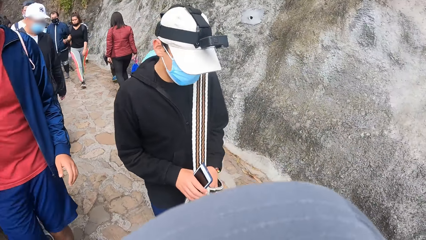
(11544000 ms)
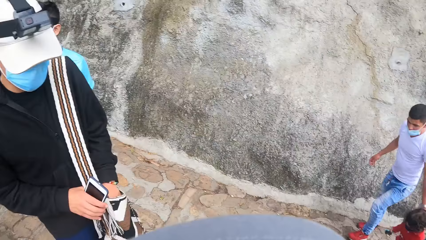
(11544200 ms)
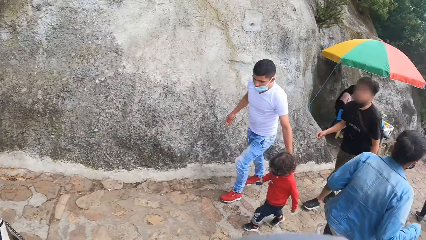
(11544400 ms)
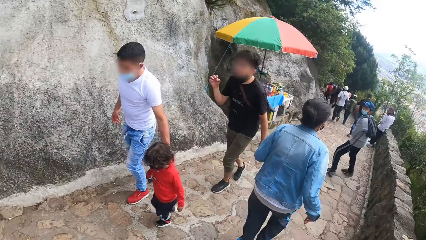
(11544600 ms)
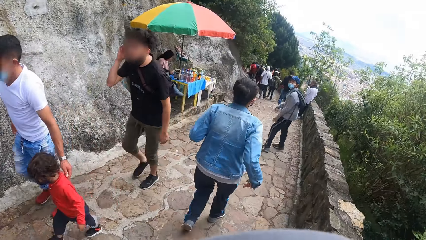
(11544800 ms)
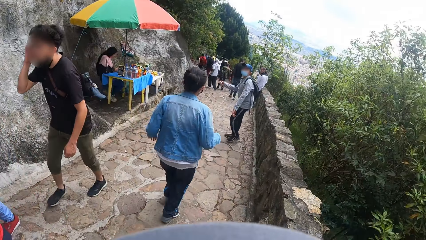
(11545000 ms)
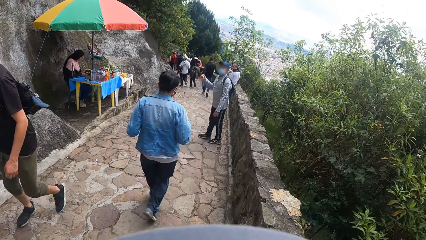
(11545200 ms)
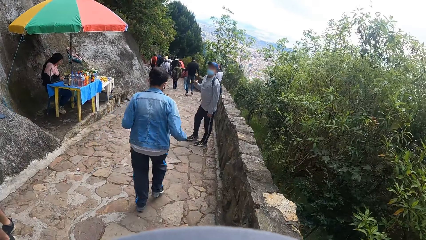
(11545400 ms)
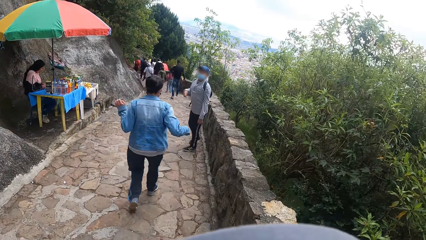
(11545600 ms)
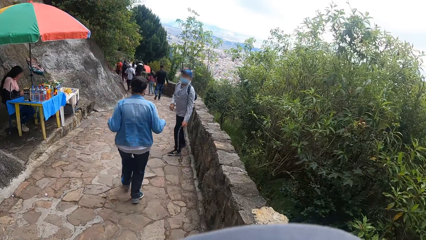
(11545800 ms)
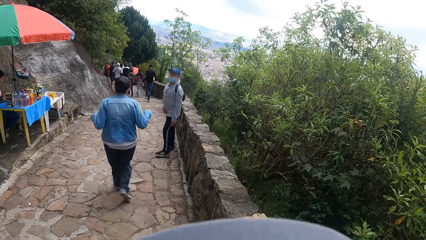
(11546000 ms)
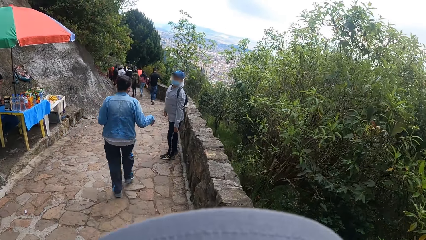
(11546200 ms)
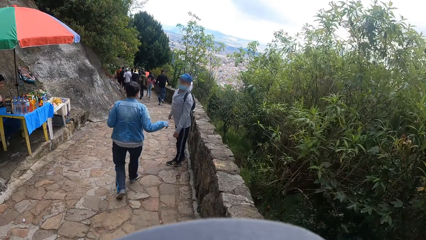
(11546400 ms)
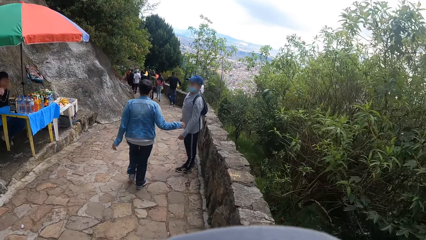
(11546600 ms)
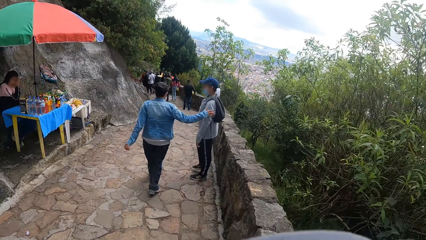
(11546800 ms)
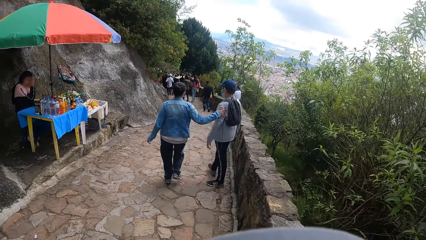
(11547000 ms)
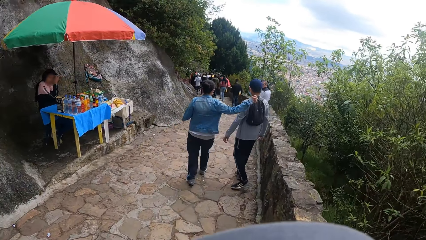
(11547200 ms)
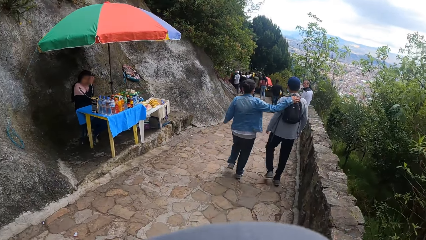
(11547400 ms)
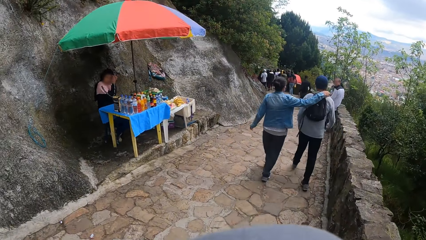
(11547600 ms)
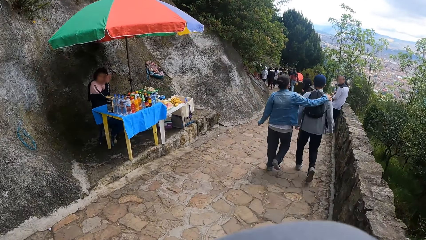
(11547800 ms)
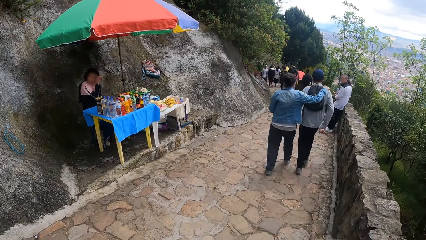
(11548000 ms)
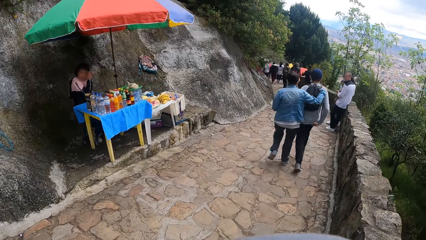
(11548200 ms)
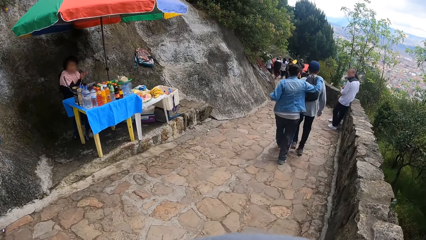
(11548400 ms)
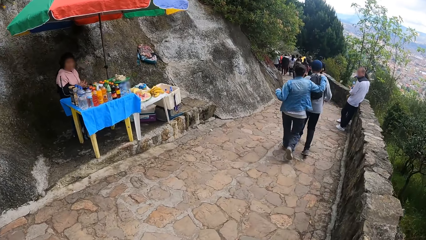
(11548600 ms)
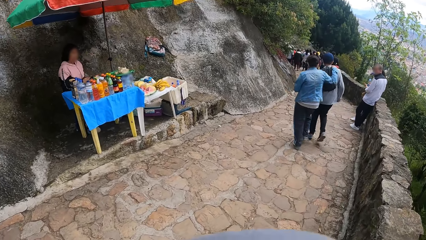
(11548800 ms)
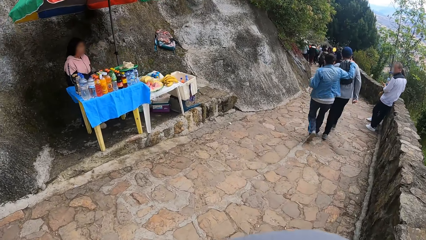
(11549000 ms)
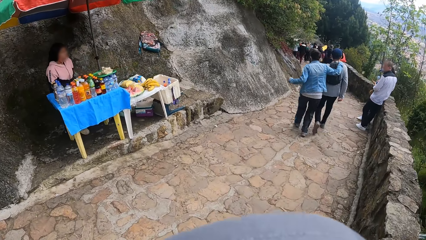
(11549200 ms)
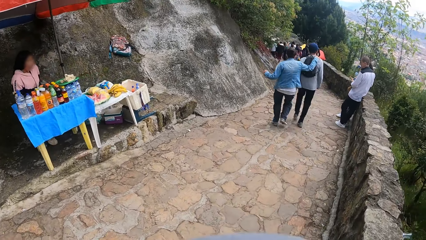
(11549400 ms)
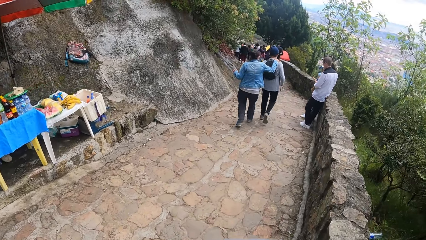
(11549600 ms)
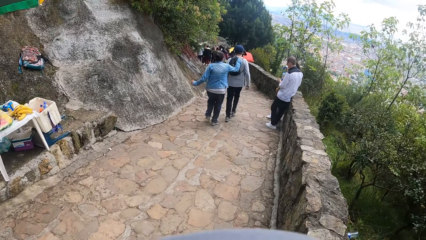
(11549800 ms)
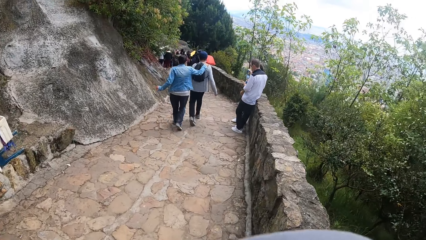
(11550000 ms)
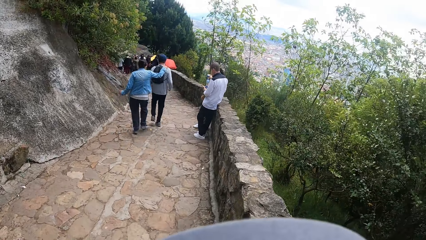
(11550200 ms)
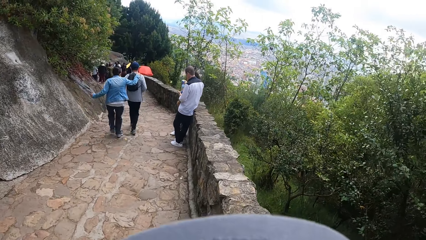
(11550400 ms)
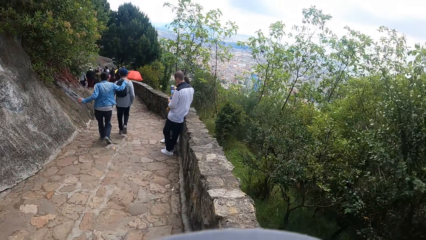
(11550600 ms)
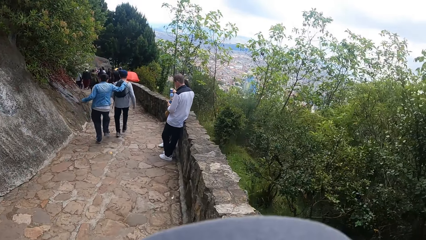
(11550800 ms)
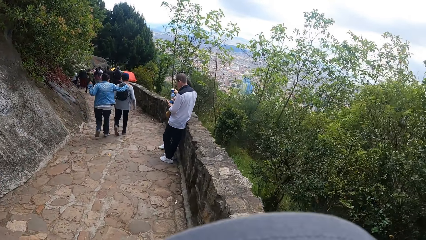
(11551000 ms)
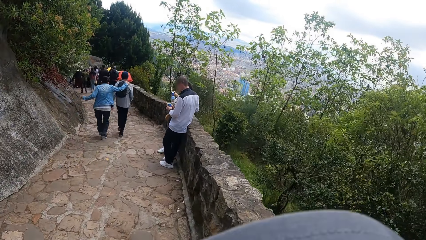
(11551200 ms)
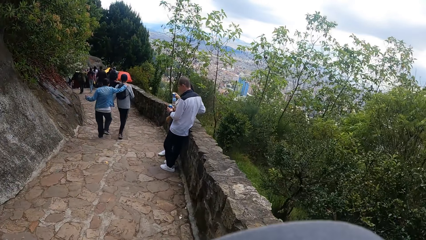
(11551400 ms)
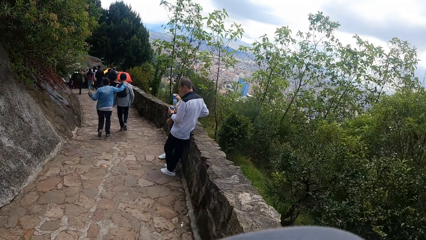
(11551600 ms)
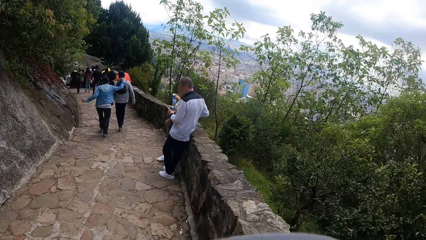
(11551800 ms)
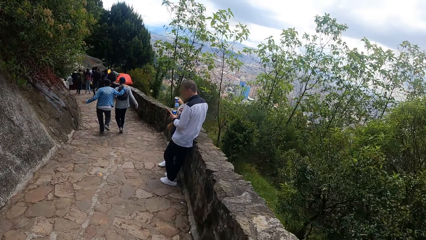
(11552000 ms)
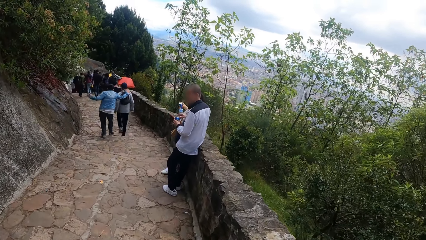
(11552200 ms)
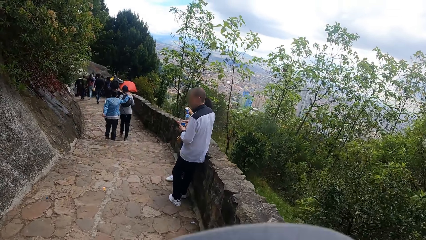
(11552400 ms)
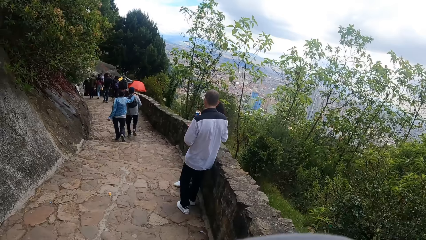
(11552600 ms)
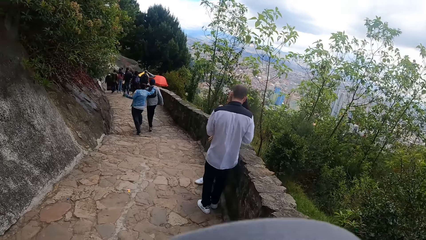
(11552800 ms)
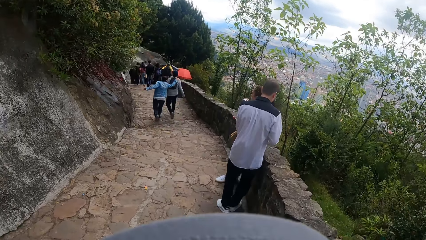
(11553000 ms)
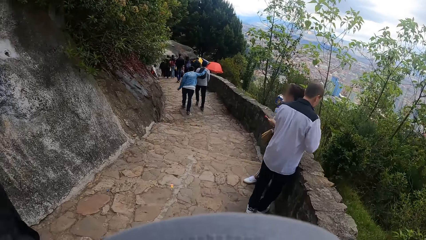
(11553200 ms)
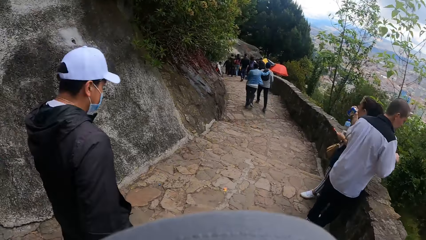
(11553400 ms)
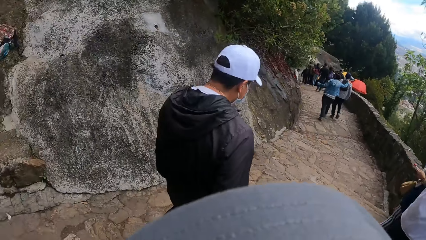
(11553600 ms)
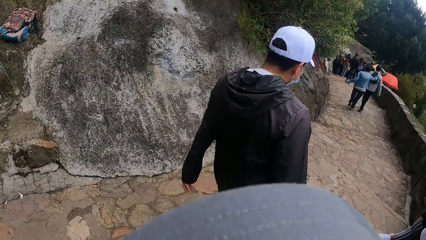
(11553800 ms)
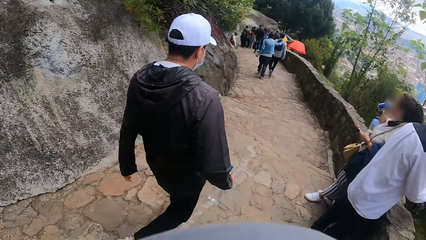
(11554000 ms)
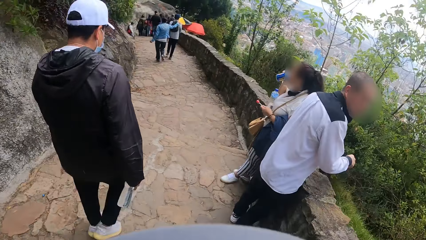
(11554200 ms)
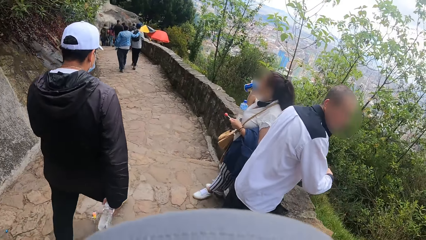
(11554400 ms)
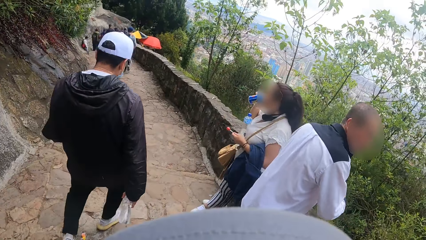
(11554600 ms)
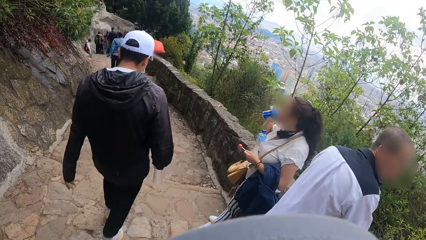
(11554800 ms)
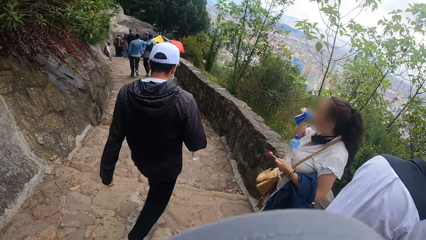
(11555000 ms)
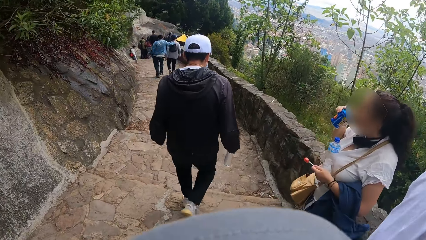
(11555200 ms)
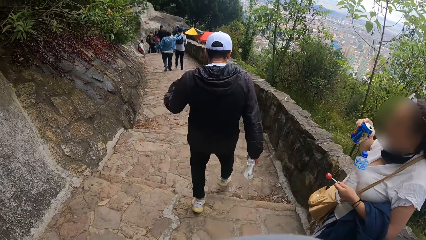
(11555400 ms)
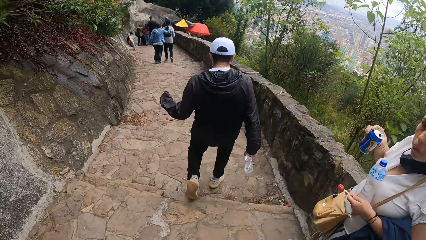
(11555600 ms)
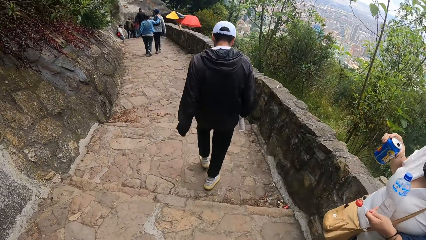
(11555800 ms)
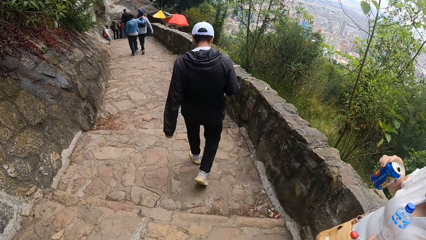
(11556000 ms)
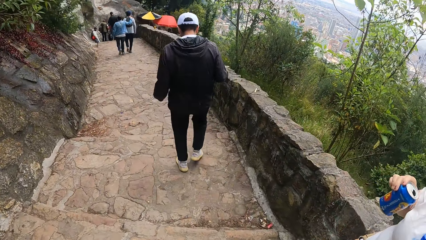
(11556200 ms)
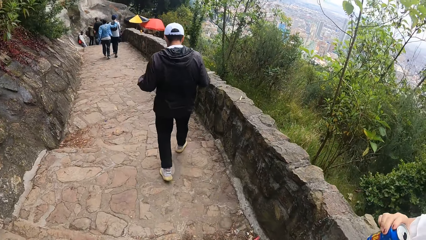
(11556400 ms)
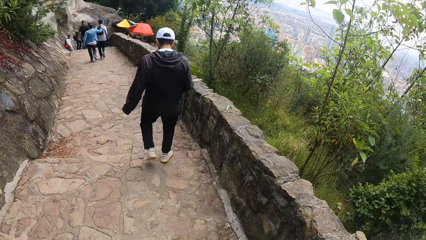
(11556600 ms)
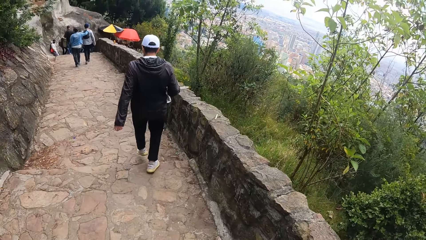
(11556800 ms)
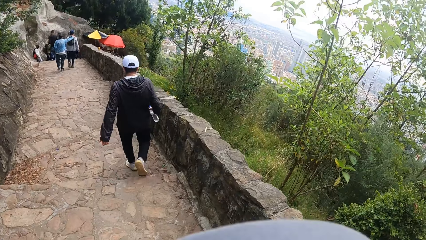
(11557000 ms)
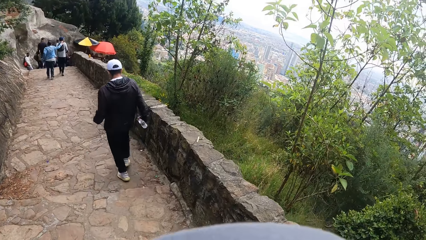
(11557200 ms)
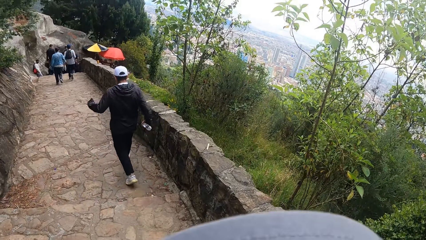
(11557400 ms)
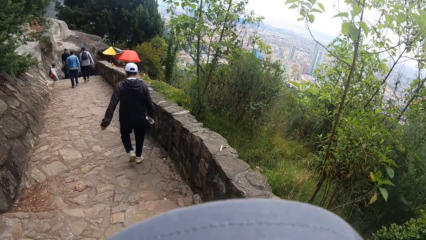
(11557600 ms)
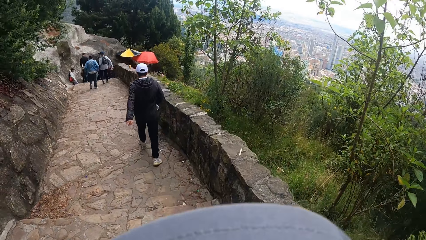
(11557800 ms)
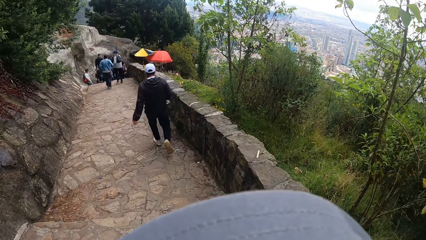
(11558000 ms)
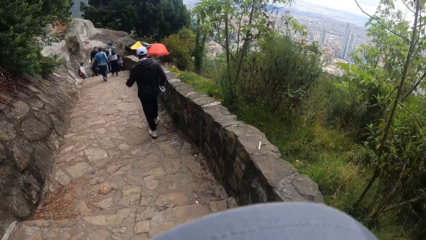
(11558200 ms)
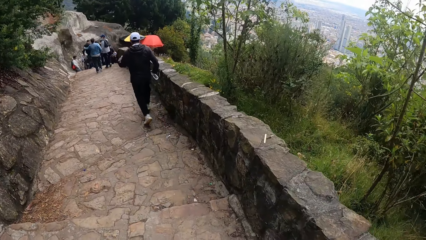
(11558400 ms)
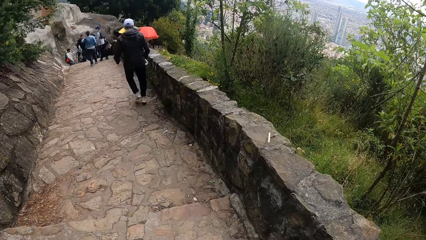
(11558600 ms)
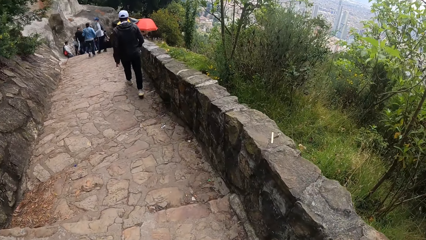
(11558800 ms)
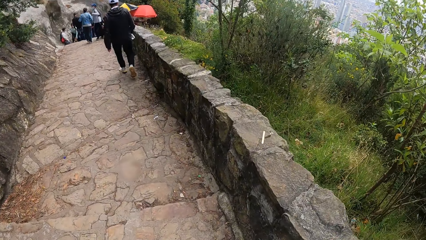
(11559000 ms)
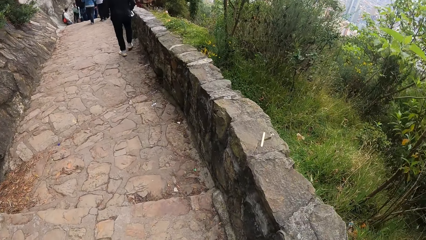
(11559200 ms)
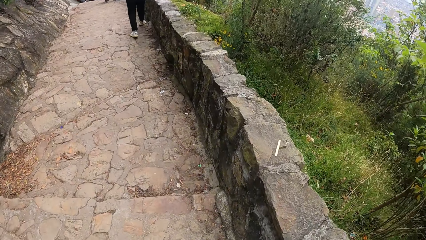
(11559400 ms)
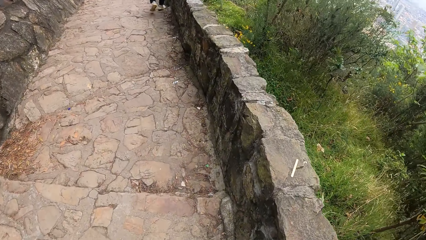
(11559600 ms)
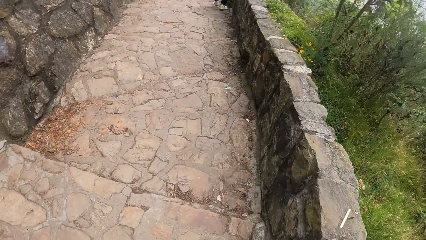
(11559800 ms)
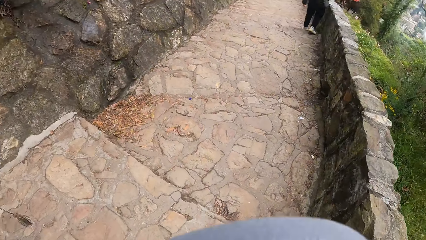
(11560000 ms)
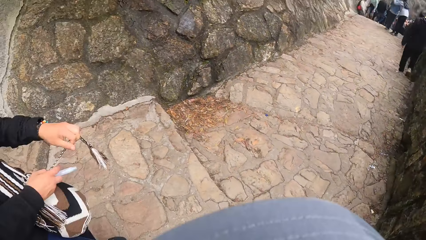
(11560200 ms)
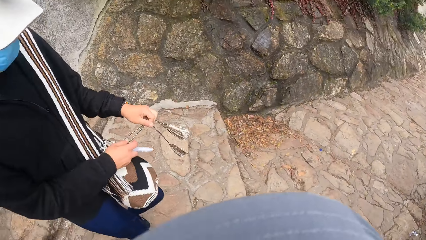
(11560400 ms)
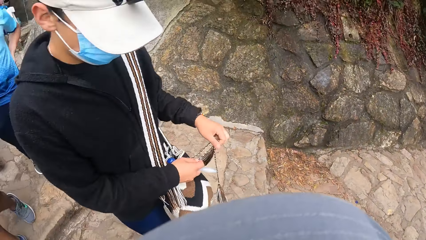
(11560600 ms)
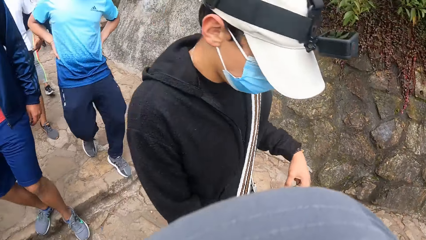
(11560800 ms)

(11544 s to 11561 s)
The camera wearer turns towards the man, another man and a third man. The second man puts his left hand in the bag on his shoulder.
